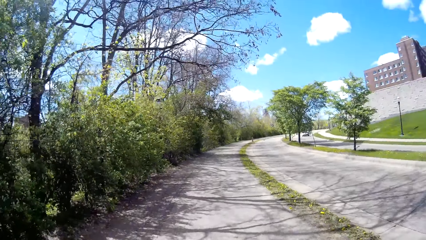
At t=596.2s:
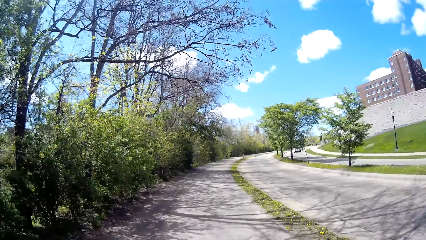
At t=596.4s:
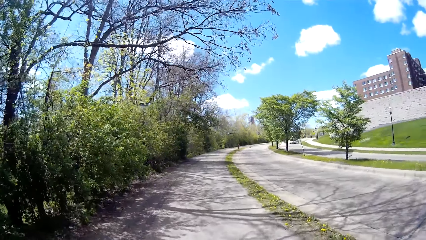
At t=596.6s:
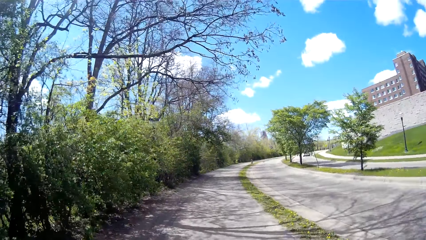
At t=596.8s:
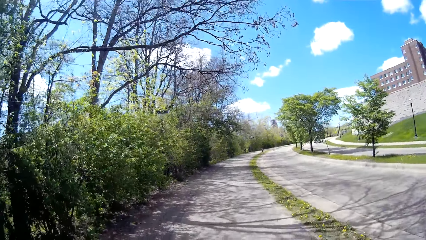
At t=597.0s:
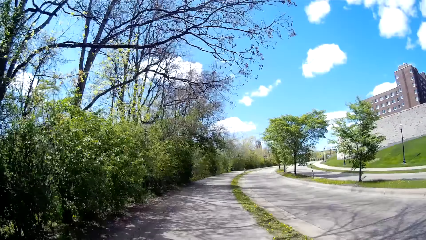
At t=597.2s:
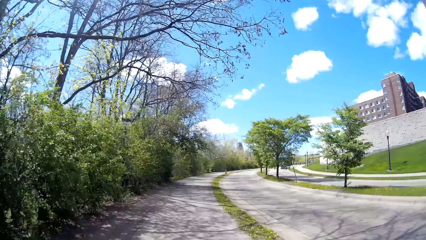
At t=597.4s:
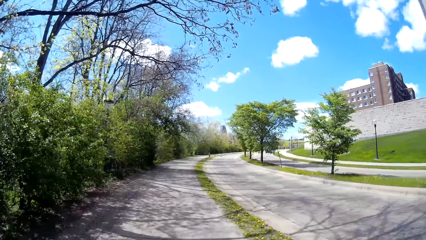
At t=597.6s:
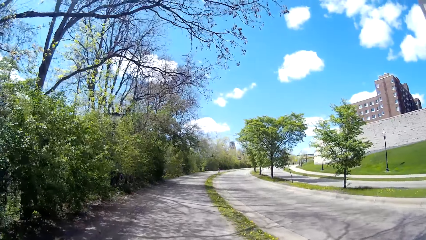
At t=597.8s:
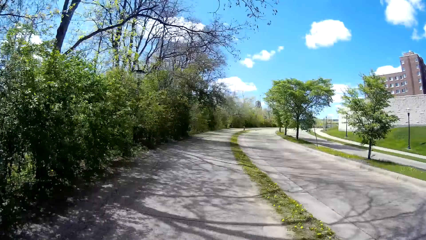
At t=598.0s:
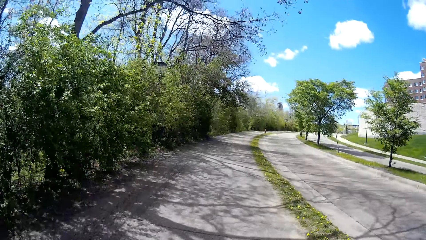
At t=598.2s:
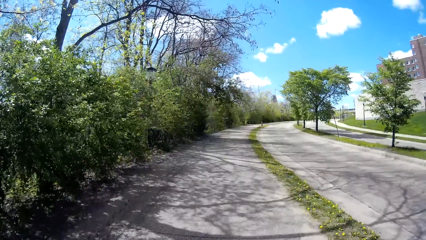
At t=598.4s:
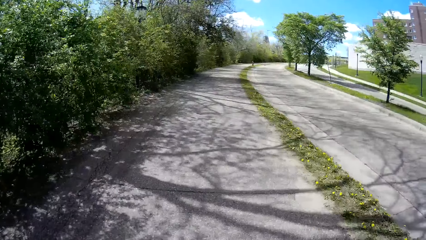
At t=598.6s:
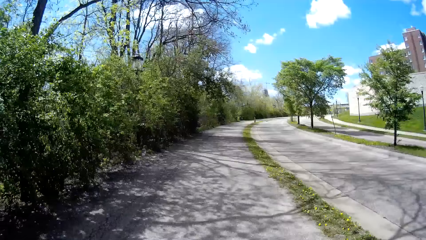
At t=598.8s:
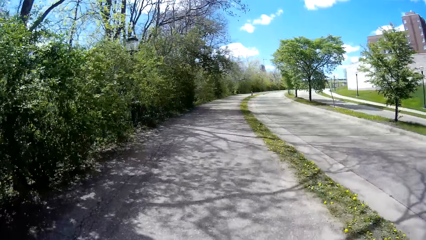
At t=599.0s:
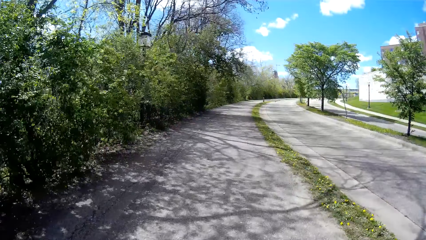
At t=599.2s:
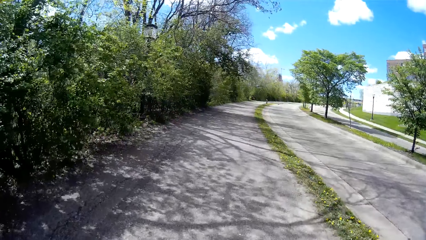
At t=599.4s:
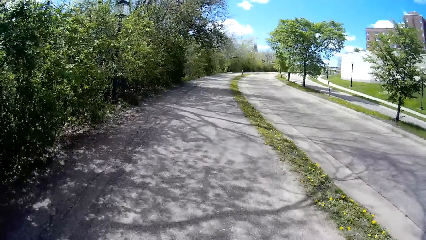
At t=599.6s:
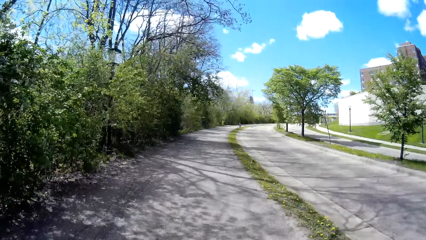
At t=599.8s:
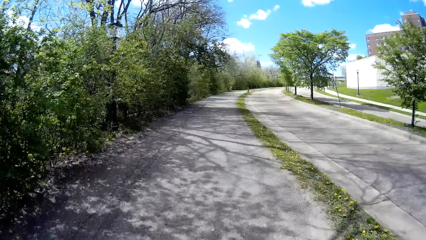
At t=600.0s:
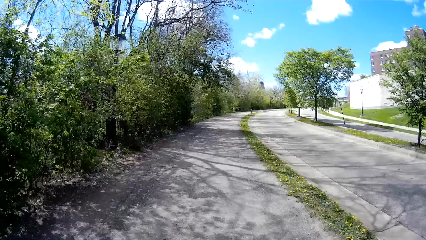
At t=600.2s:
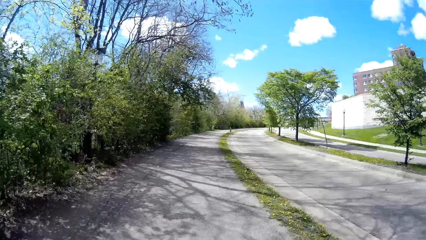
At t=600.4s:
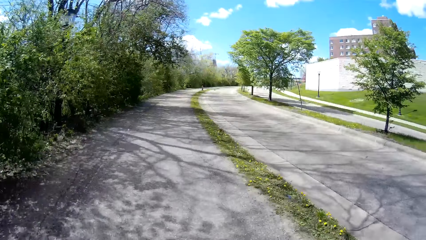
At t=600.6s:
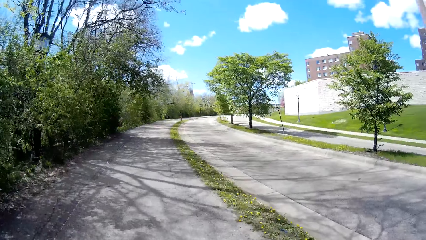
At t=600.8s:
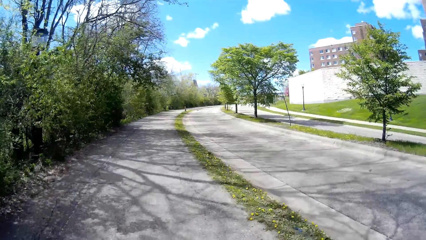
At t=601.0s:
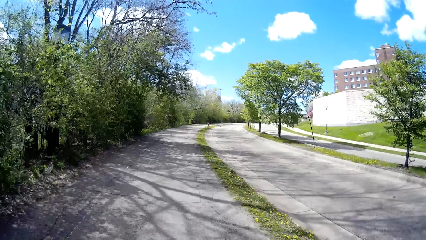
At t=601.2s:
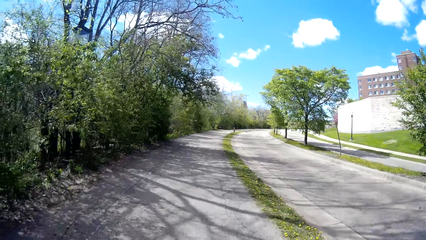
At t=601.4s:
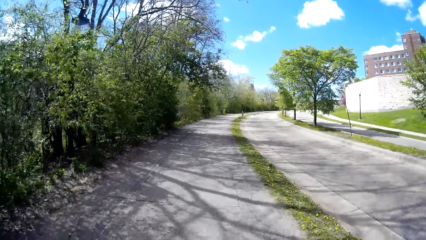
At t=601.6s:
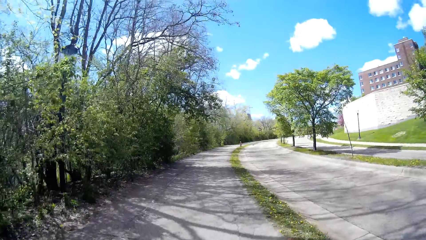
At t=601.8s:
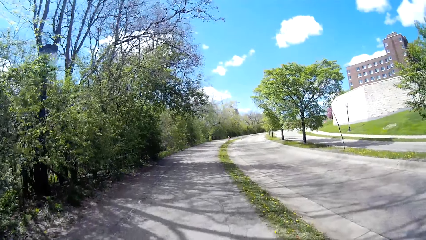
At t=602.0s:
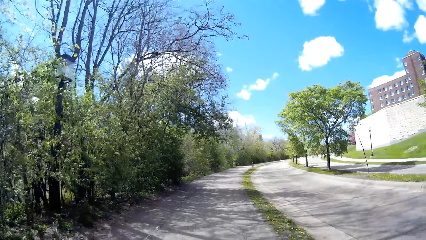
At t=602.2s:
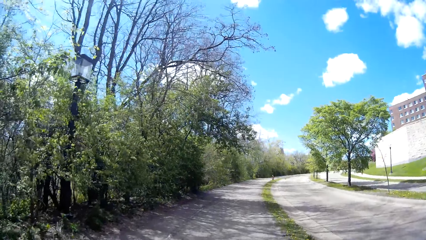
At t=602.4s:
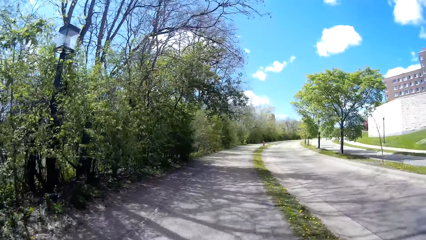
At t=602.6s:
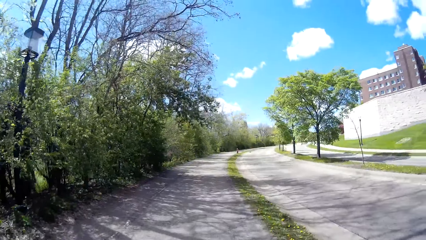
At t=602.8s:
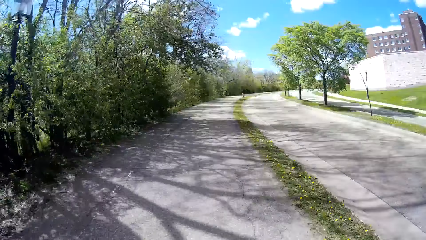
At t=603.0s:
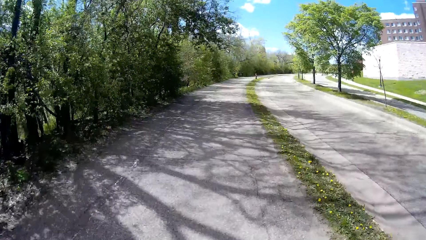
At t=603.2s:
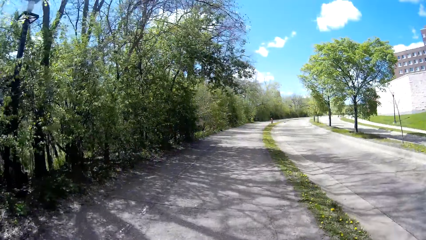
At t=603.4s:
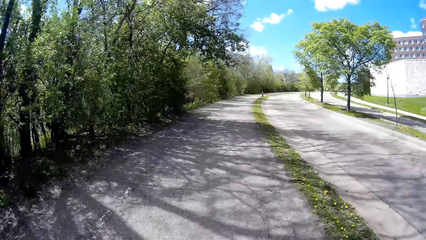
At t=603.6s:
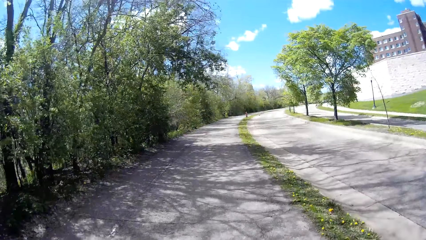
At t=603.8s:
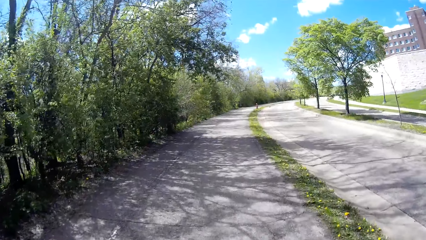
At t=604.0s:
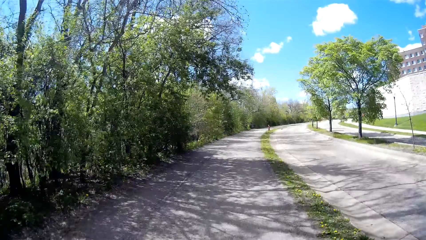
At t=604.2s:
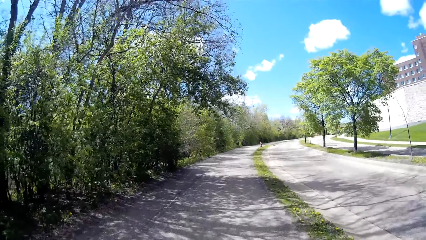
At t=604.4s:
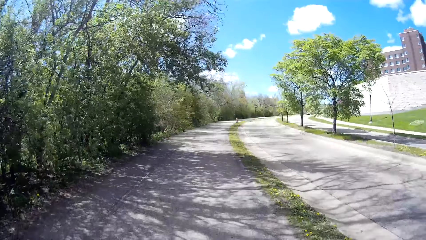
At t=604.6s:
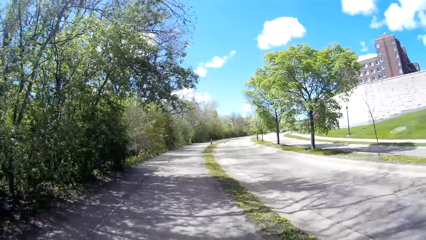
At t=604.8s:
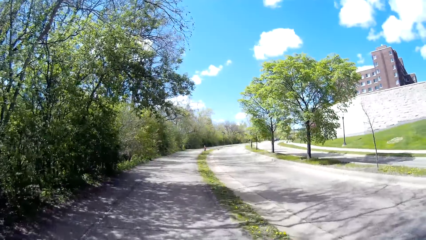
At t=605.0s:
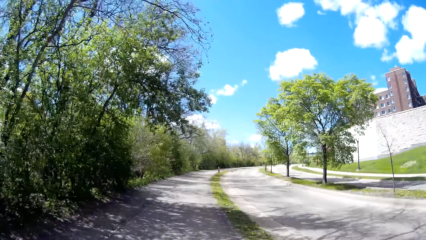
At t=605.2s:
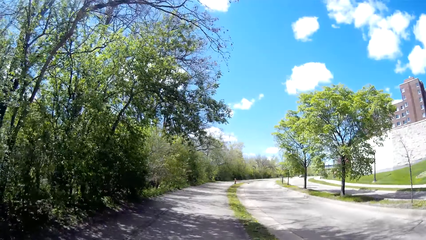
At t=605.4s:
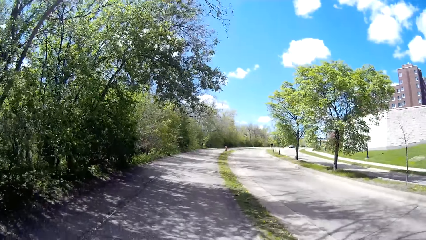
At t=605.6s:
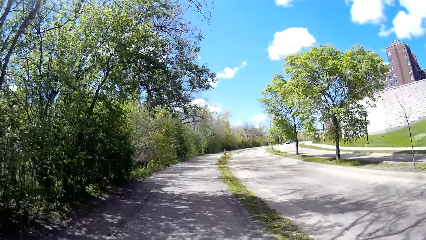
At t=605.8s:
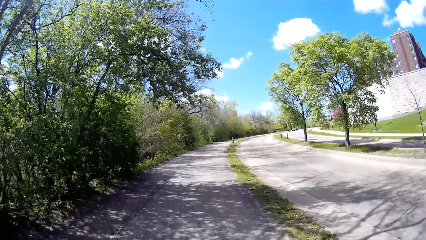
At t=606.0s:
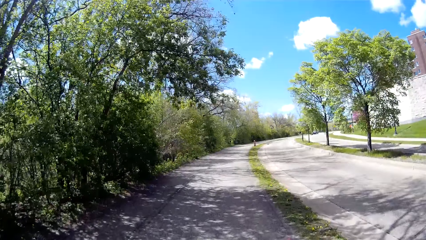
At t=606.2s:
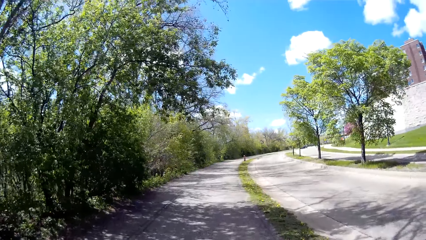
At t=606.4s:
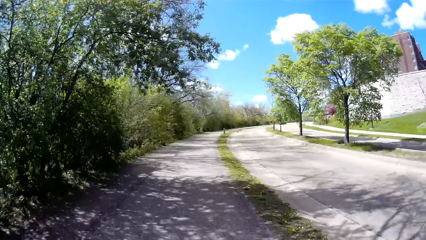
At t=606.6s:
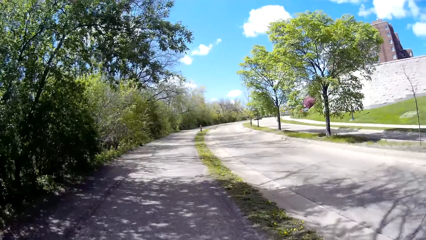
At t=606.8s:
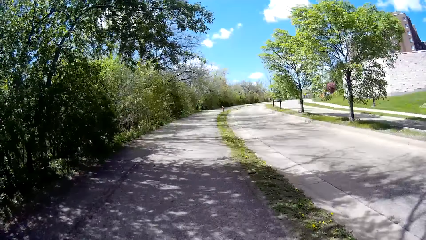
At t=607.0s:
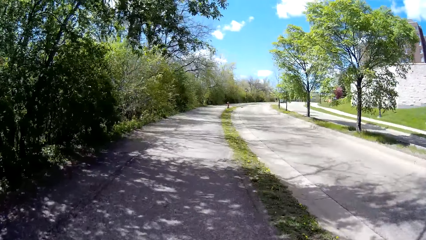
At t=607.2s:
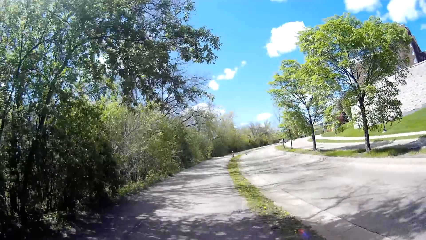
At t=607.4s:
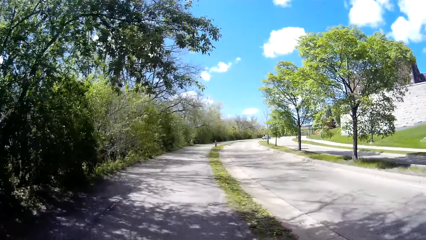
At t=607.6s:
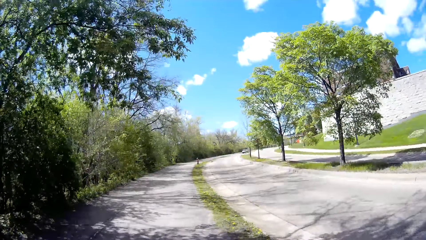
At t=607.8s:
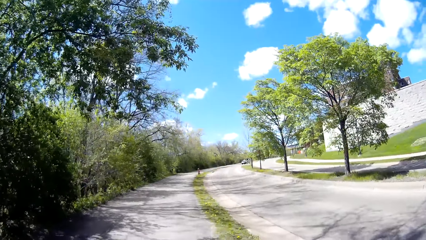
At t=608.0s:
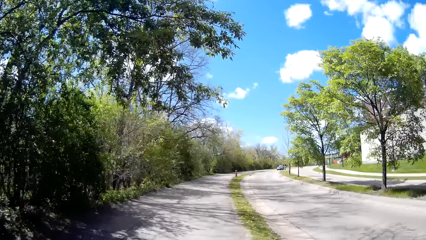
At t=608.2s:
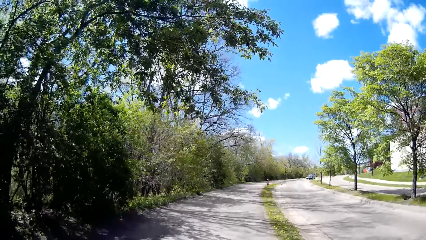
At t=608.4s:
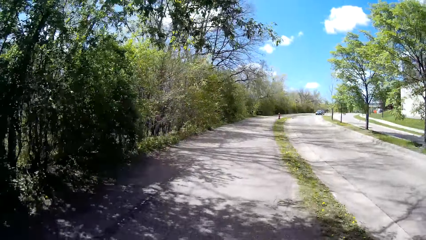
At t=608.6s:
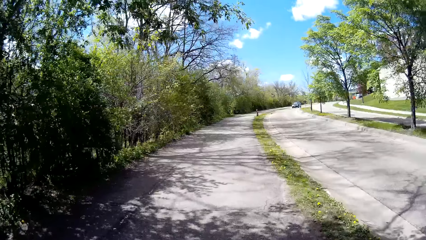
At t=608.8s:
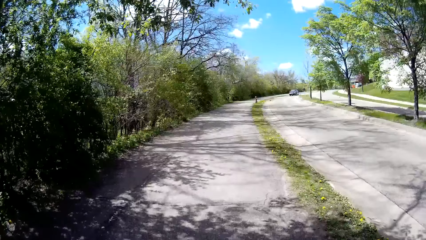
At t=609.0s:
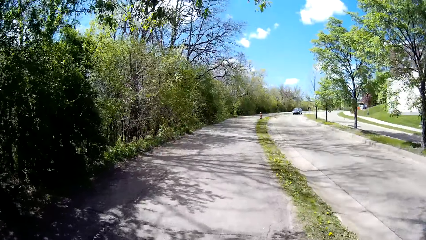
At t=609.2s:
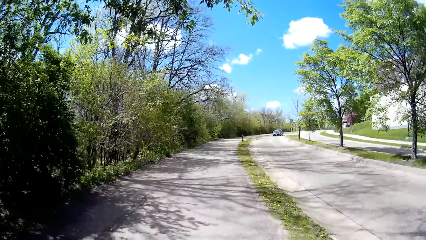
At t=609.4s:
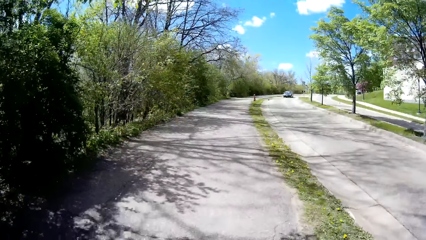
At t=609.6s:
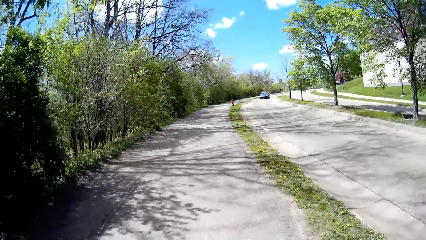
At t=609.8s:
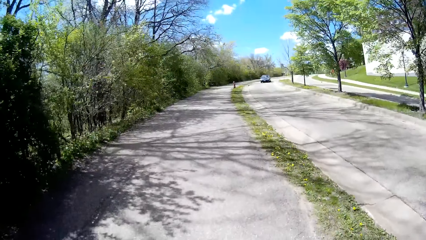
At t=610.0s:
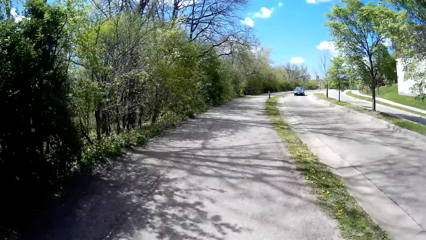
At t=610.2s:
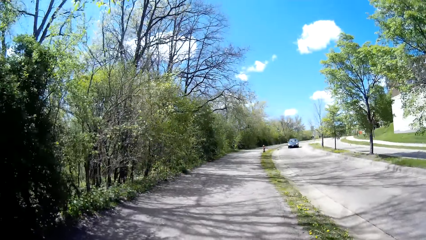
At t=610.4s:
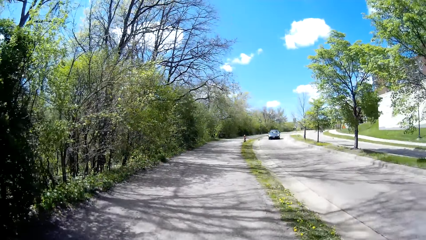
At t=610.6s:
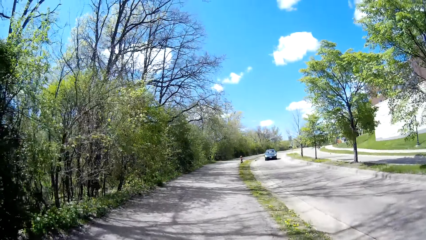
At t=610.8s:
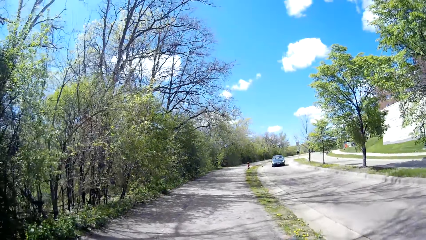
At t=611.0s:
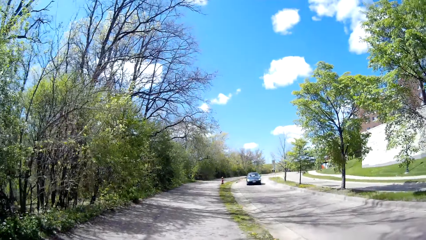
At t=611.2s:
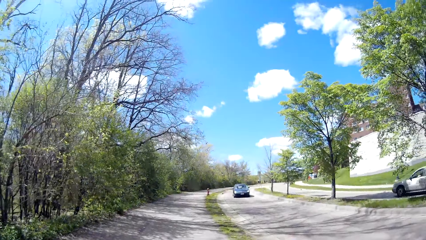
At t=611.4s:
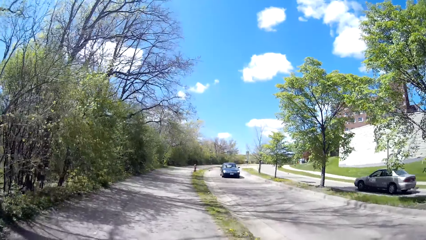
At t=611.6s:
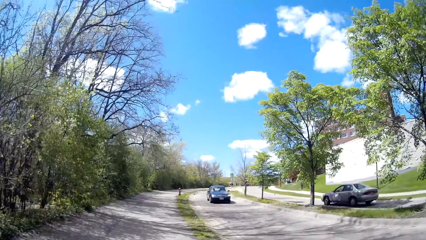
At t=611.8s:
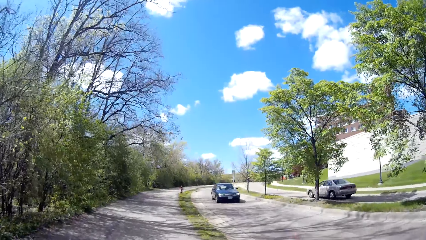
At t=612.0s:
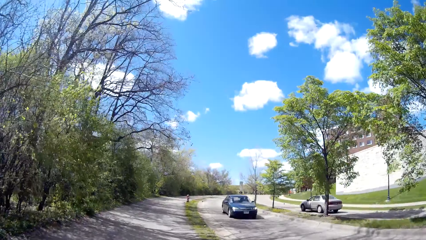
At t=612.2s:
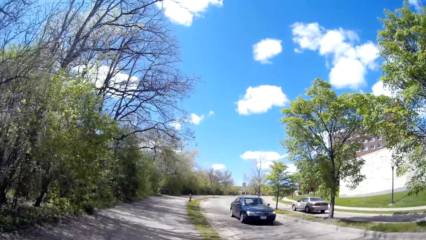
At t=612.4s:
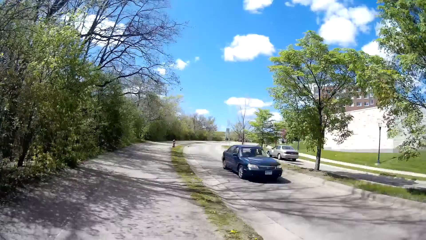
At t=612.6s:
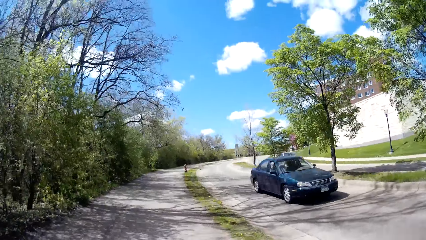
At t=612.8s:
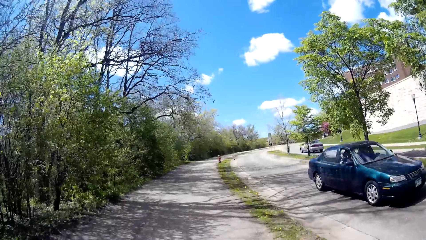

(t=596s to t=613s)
The camera wearer interacts with a woman along the sidewalk. The woman interacts with the camera wearer along the sidewalk.
